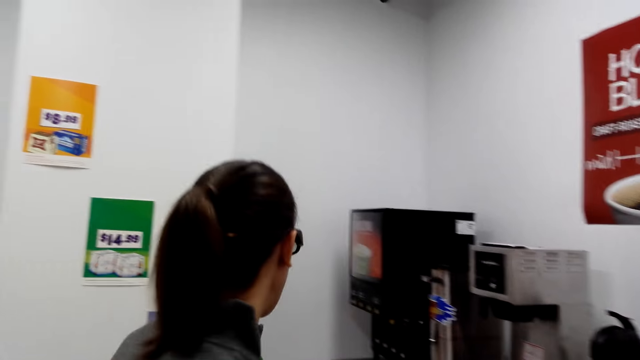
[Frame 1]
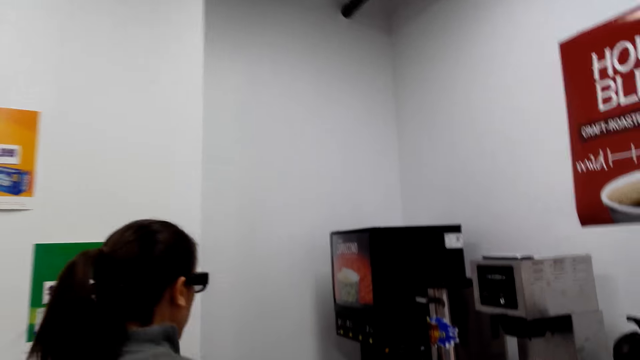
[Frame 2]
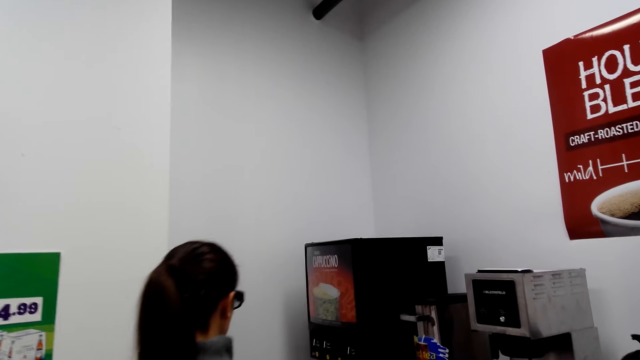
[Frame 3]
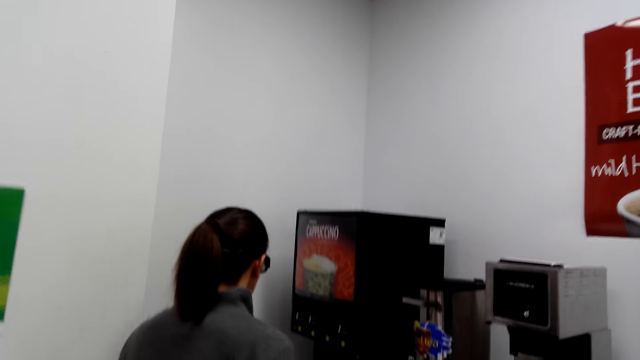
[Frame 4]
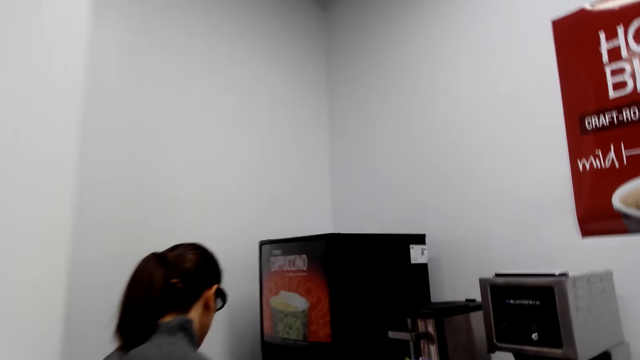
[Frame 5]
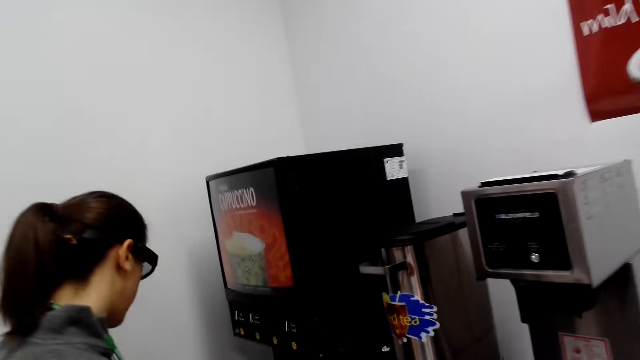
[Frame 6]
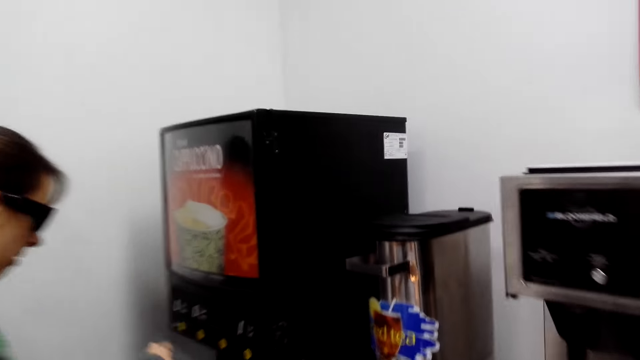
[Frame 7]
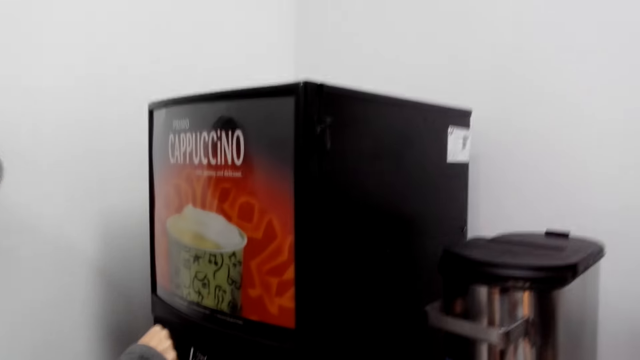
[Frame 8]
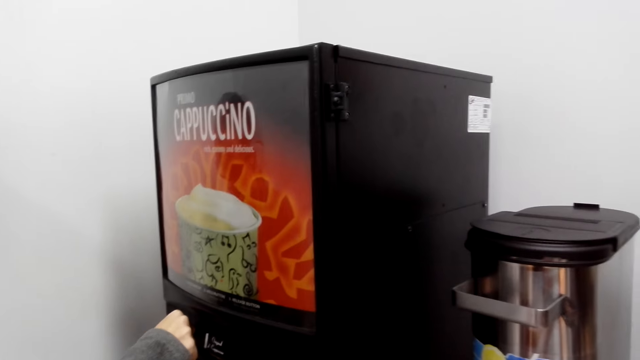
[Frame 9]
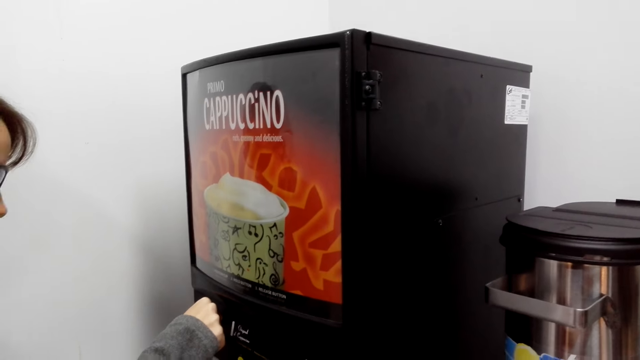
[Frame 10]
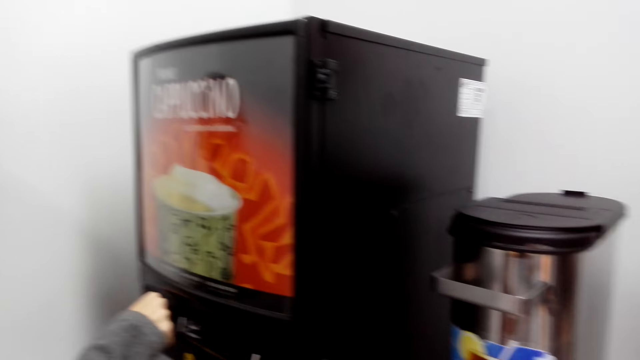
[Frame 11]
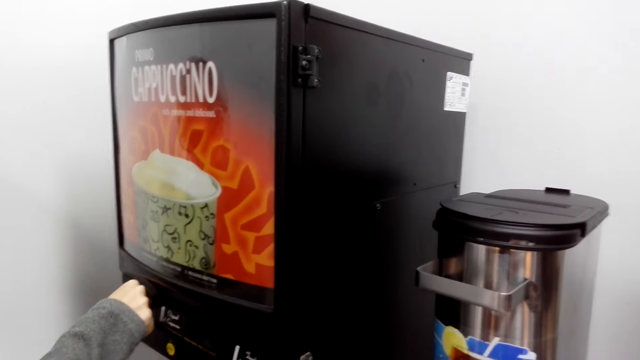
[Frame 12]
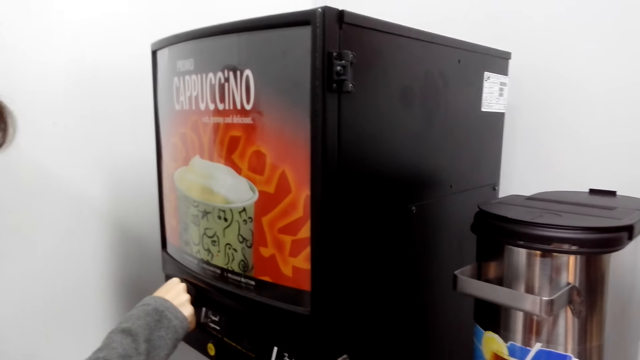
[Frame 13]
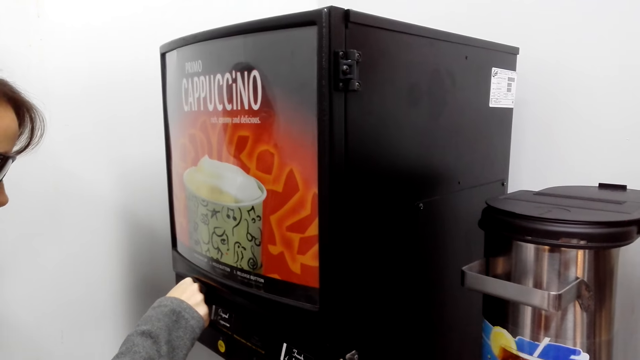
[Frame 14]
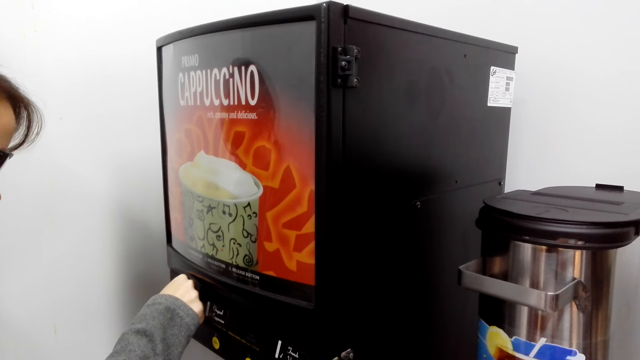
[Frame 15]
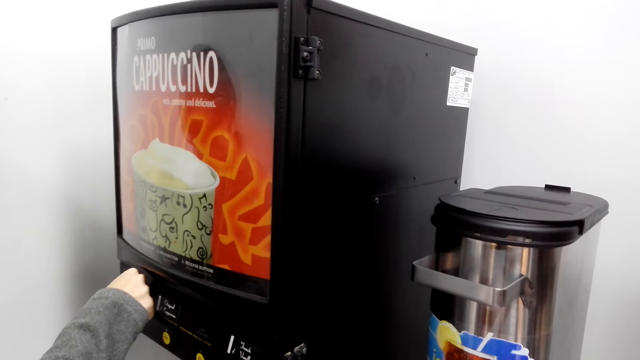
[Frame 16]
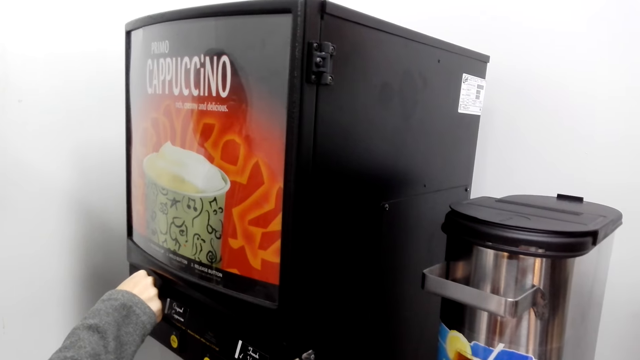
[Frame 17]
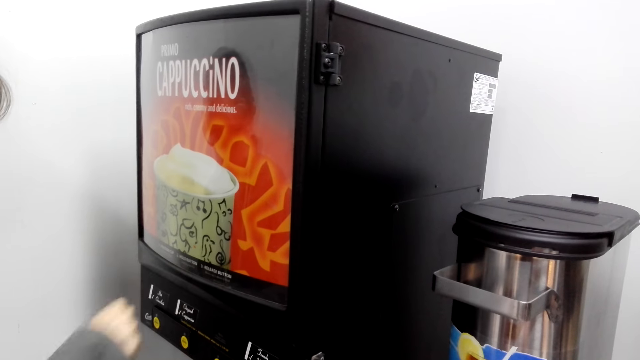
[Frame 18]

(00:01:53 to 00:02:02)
A lady walks around. The camera wearer walks towards a corner. The lady fills a cup with coffee and presses a blender.

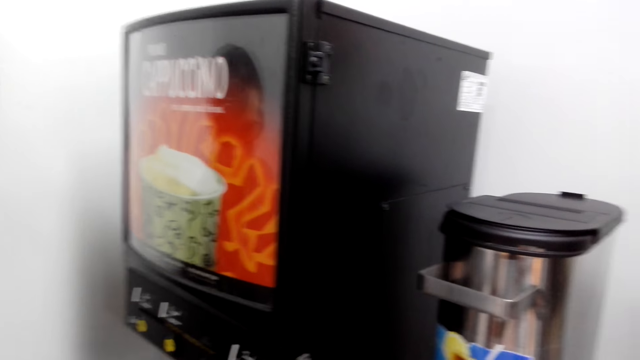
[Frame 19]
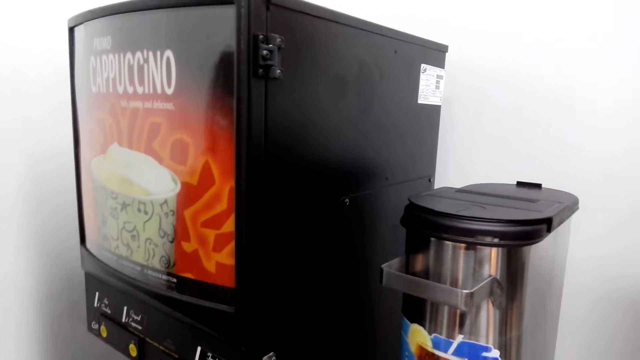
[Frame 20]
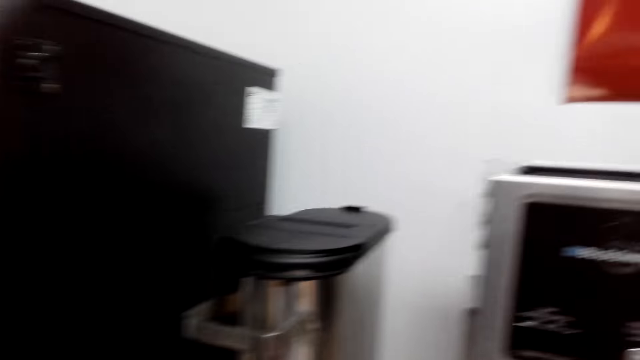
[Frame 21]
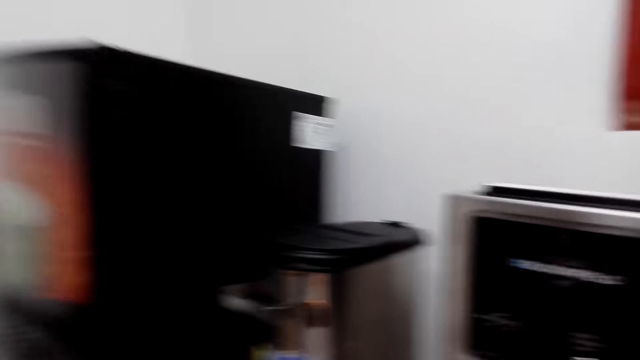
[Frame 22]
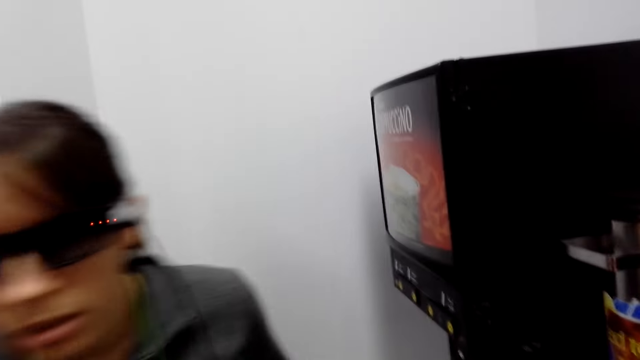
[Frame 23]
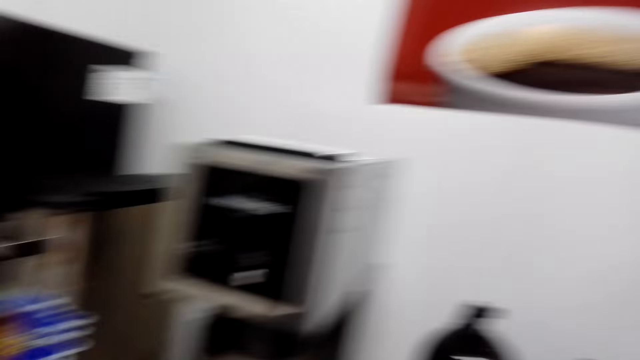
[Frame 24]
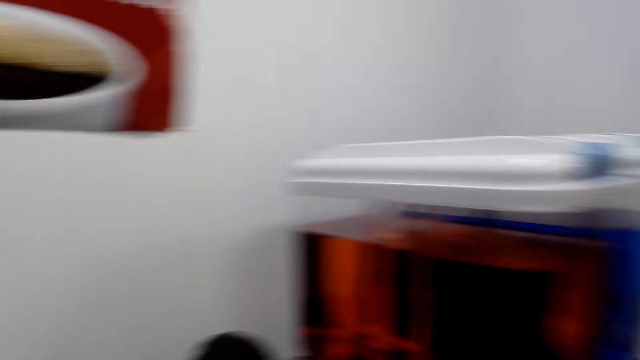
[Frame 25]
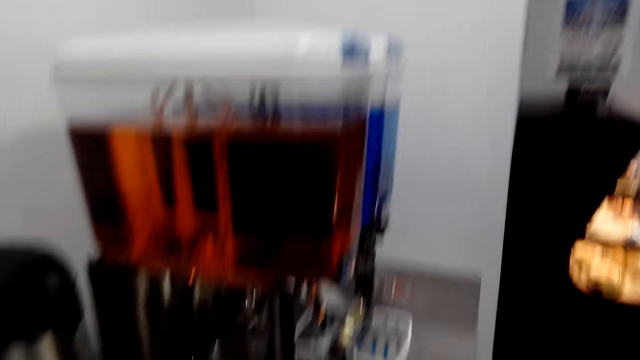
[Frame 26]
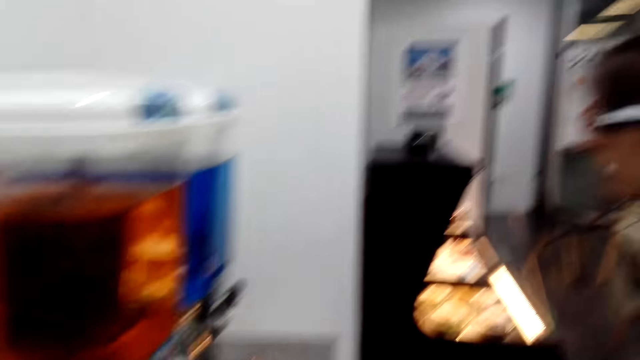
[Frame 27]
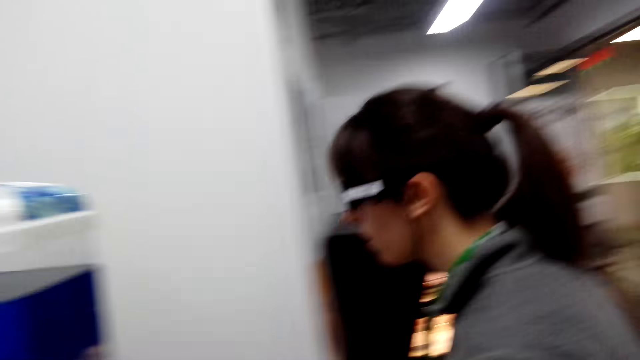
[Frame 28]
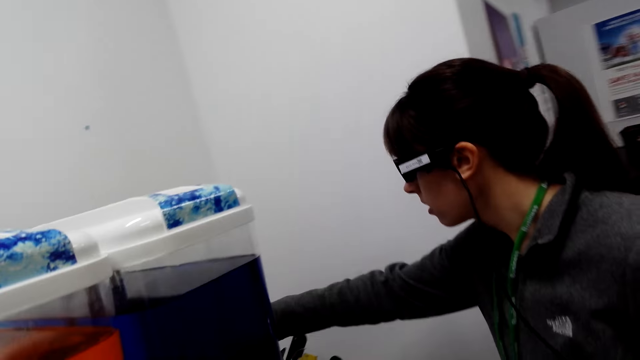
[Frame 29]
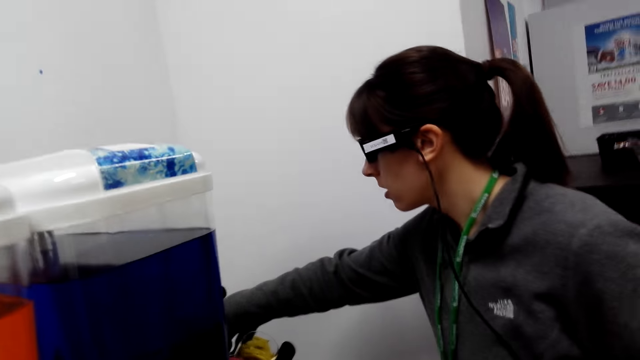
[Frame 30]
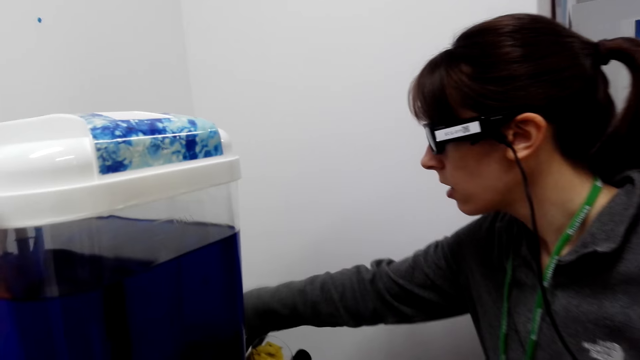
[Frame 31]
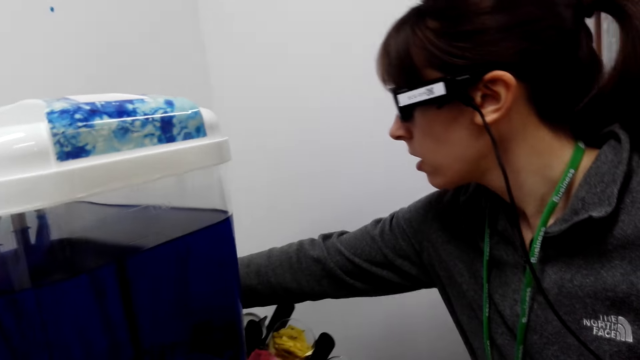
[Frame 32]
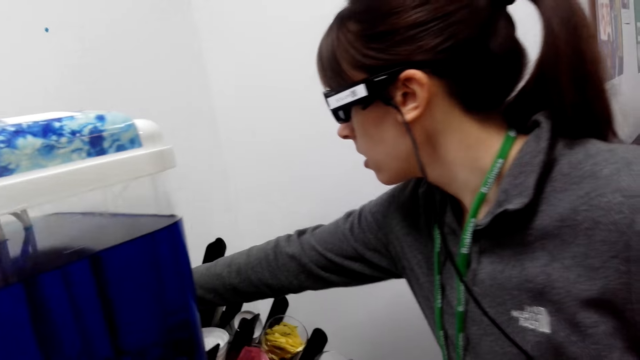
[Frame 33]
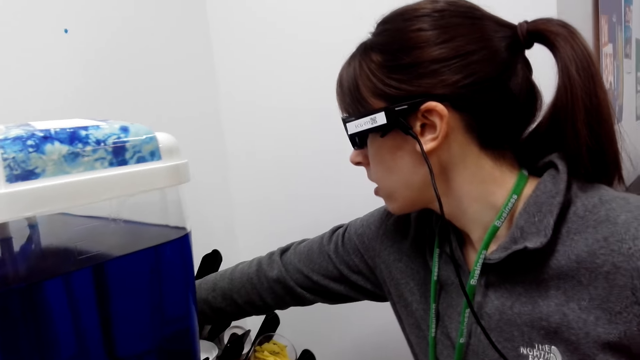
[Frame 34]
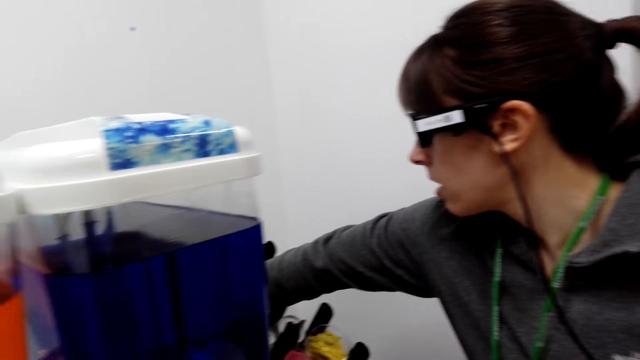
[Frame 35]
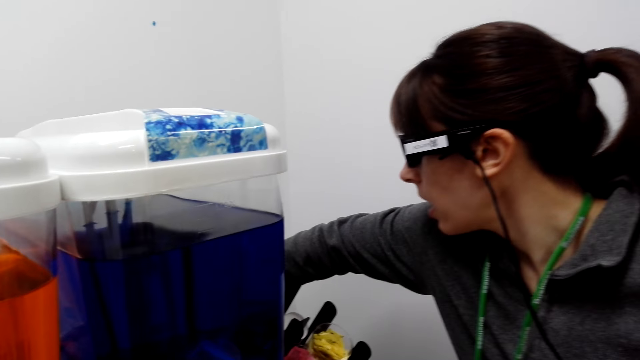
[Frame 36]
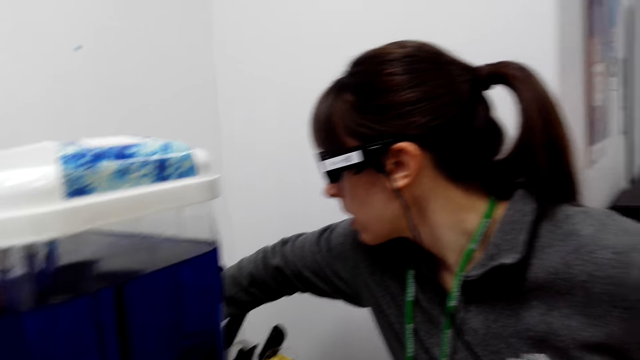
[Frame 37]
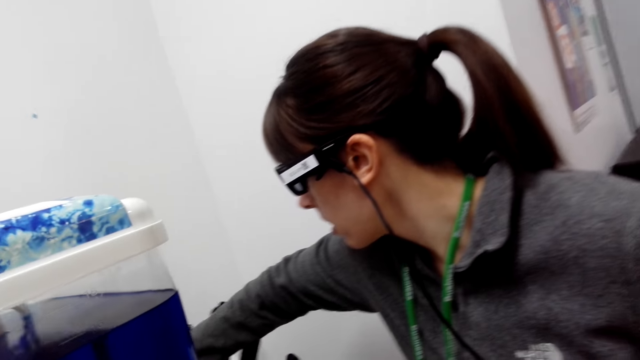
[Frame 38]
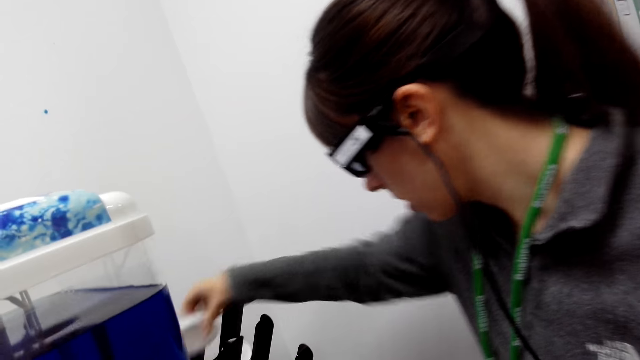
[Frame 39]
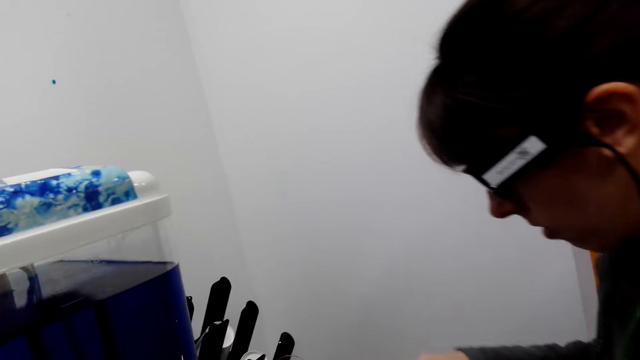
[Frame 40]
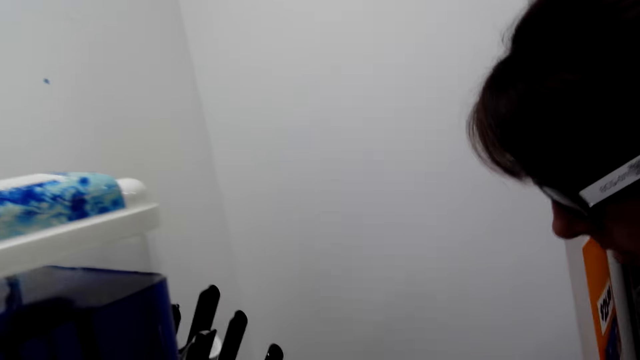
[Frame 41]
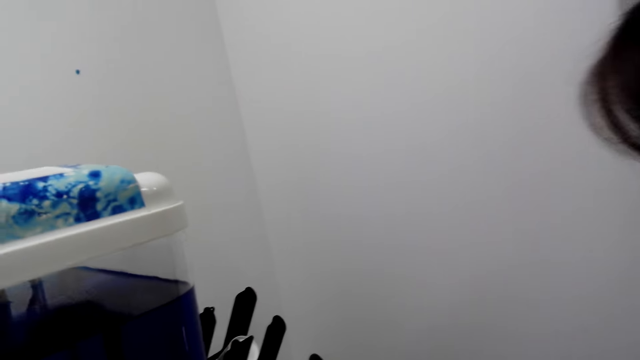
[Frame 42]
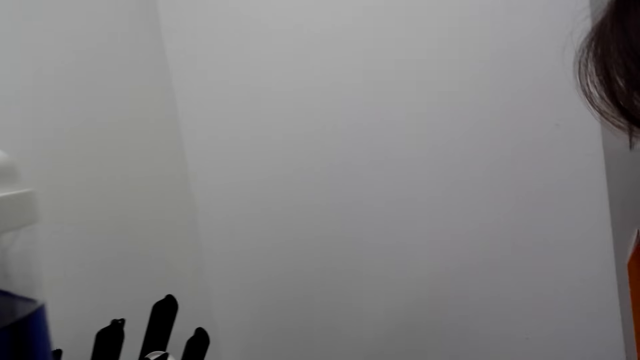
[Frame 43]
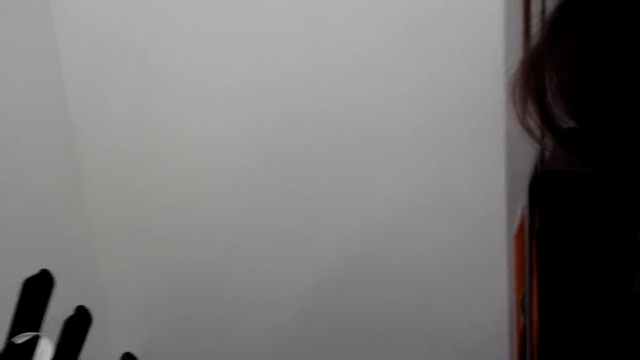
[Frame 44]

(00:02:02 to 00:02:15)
The camera wearer moves about. A woman walks in a supermarket. The camera wearer looks around. The woman touches cups, picks a lid on a table and holds a tumbler.
